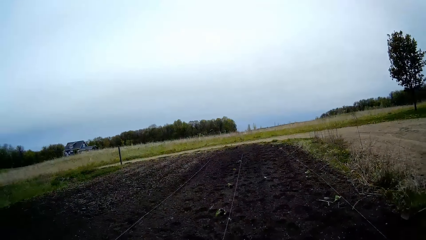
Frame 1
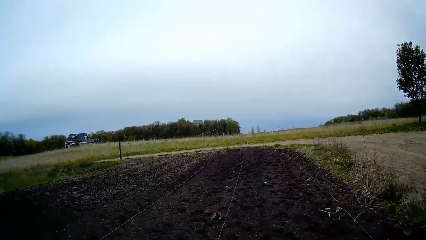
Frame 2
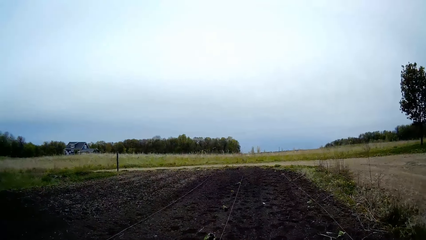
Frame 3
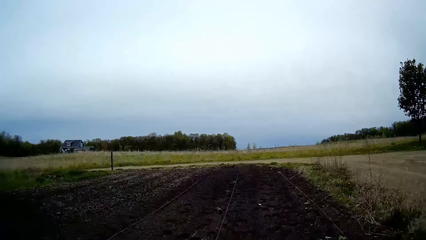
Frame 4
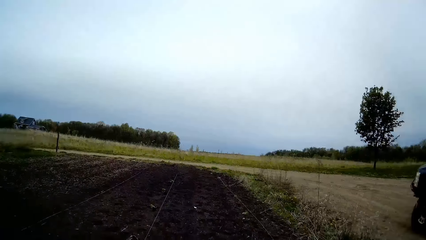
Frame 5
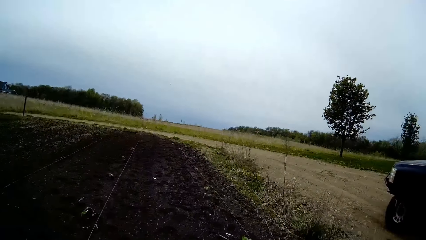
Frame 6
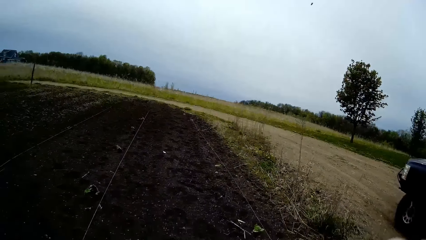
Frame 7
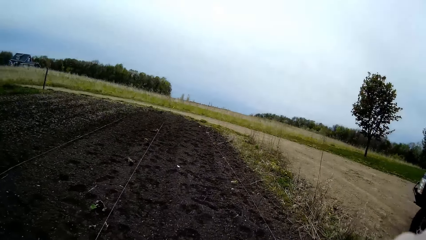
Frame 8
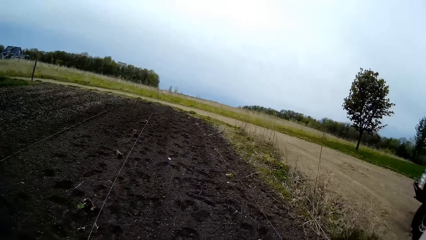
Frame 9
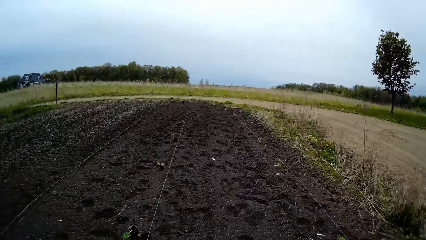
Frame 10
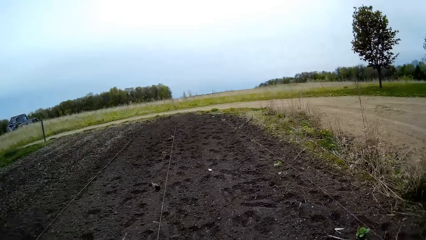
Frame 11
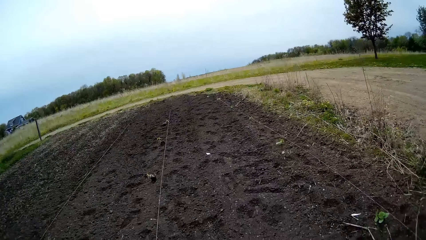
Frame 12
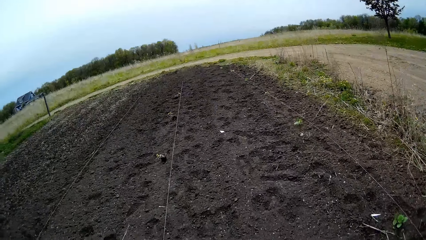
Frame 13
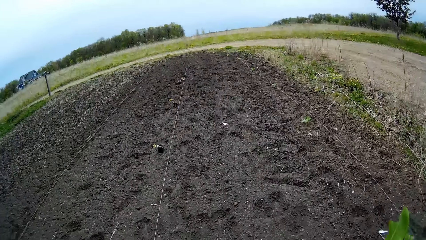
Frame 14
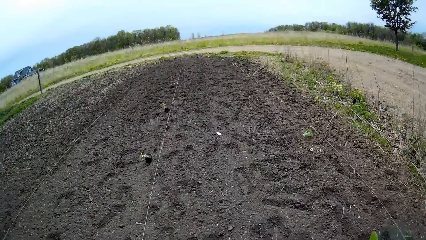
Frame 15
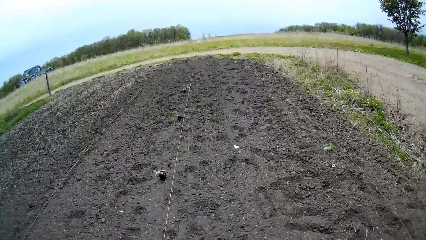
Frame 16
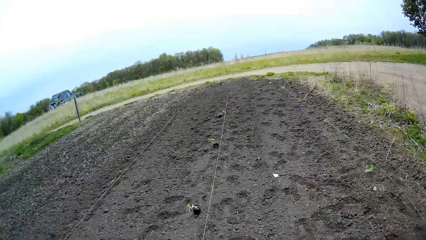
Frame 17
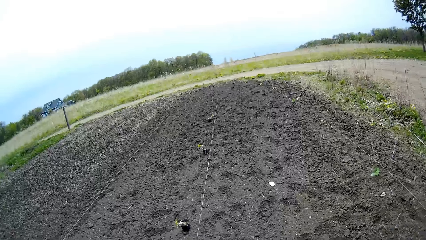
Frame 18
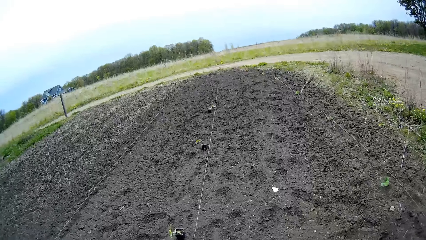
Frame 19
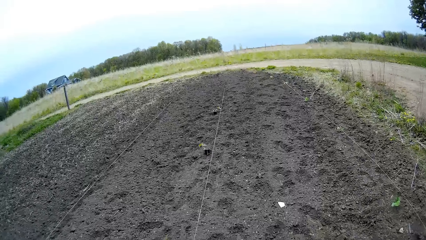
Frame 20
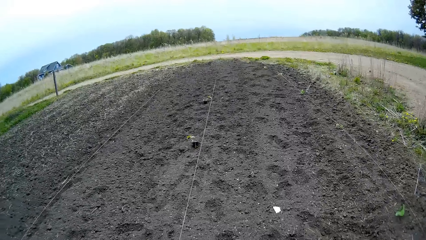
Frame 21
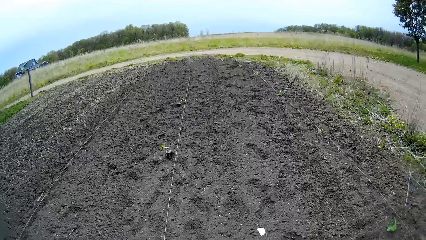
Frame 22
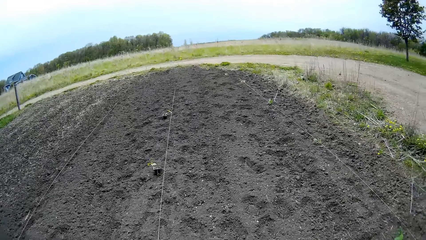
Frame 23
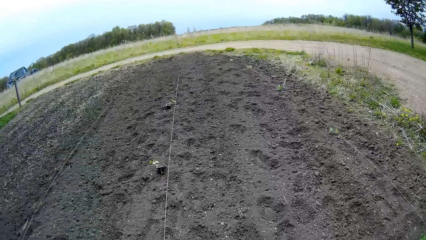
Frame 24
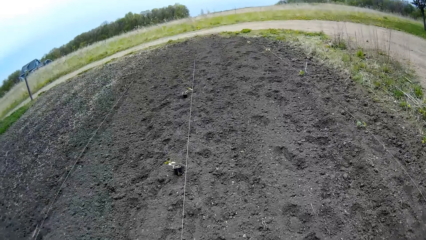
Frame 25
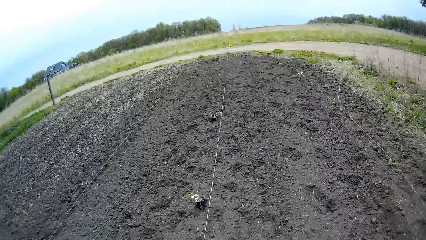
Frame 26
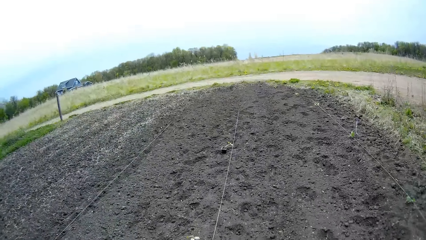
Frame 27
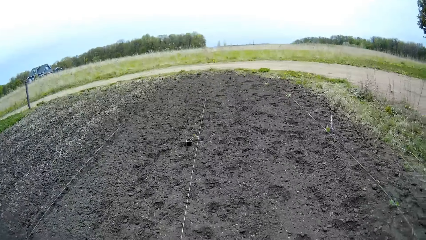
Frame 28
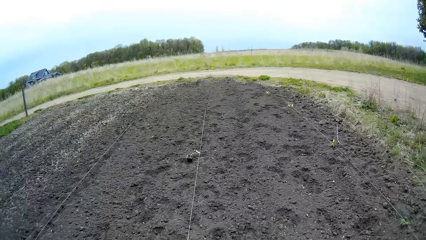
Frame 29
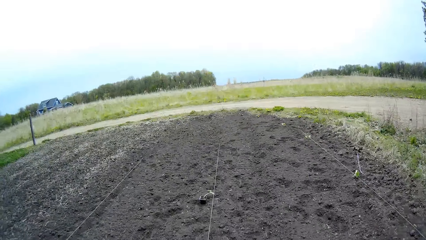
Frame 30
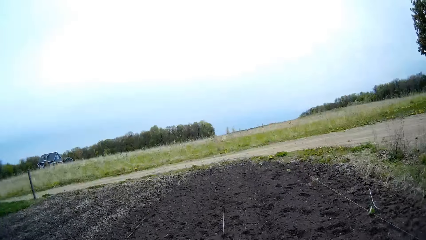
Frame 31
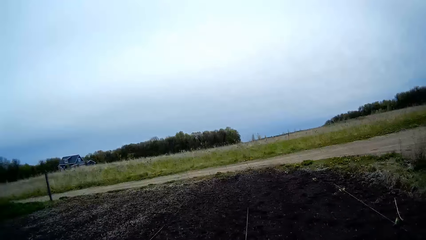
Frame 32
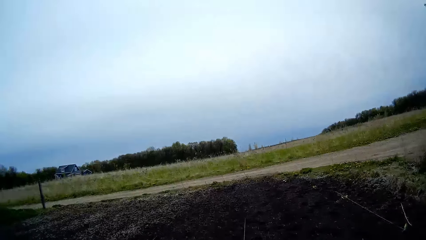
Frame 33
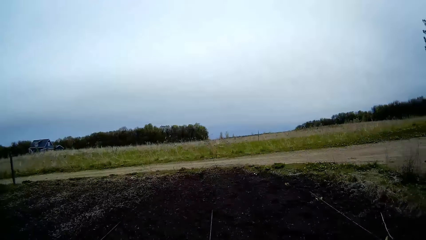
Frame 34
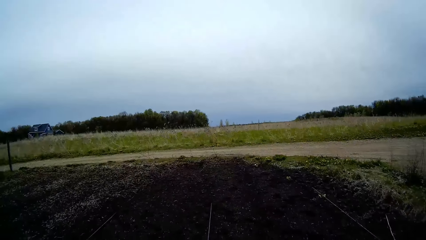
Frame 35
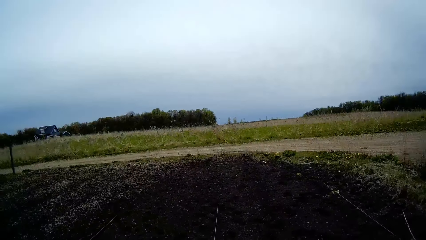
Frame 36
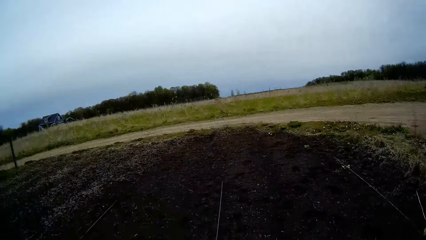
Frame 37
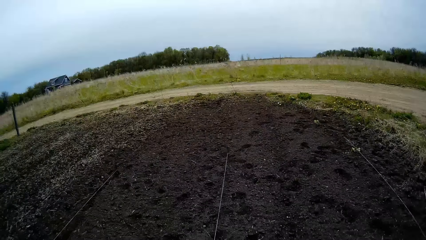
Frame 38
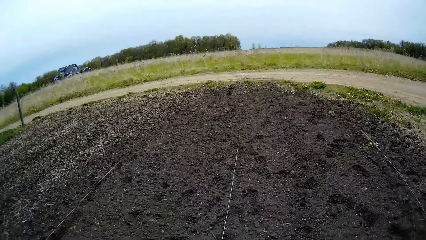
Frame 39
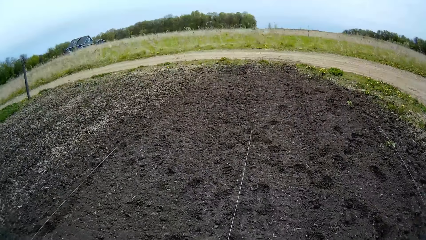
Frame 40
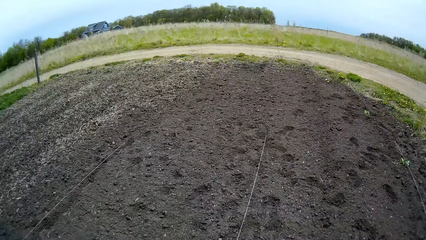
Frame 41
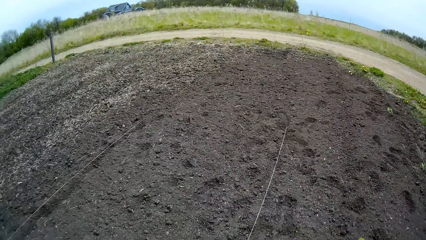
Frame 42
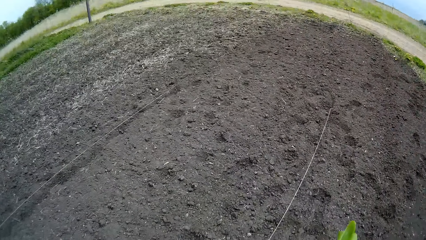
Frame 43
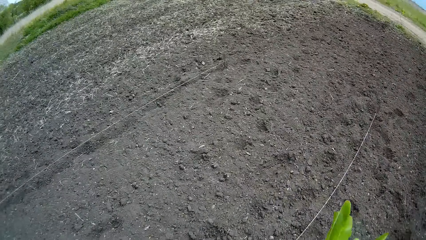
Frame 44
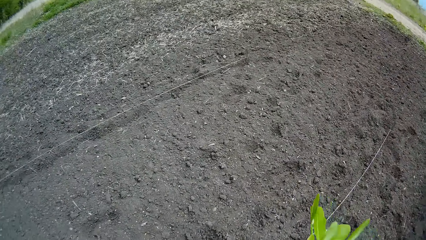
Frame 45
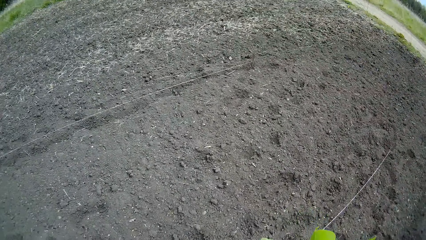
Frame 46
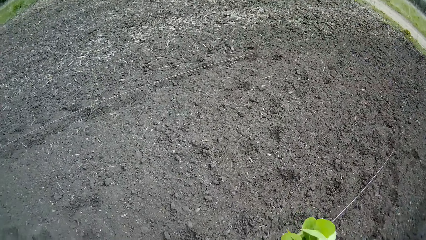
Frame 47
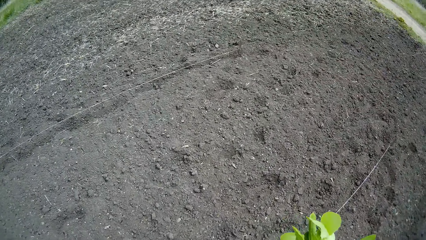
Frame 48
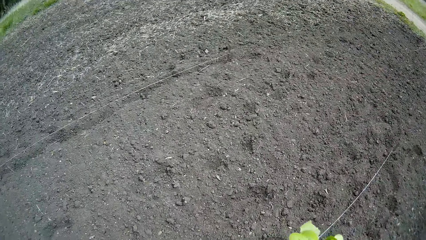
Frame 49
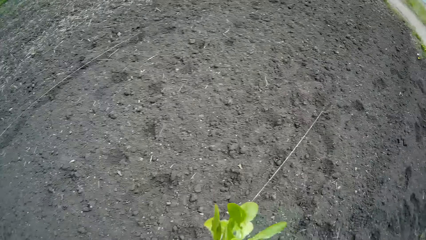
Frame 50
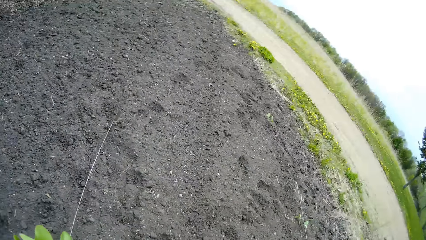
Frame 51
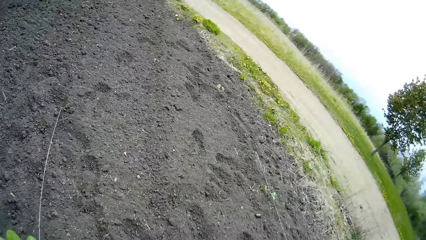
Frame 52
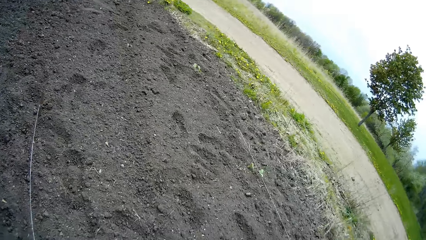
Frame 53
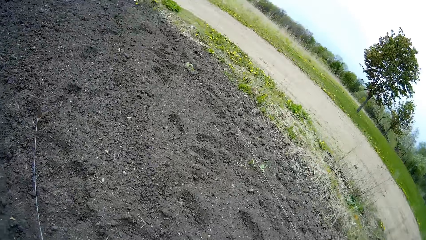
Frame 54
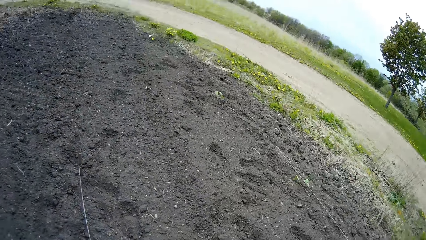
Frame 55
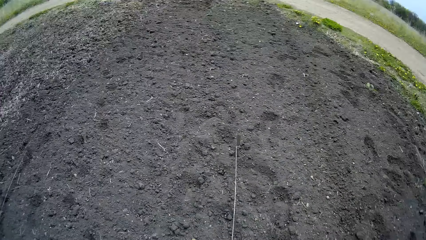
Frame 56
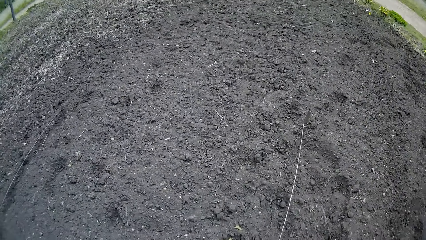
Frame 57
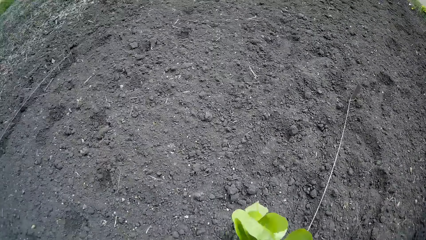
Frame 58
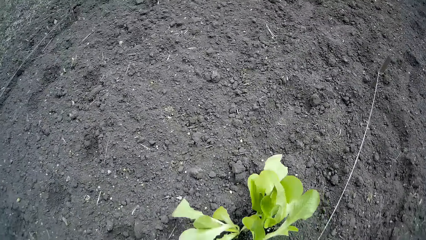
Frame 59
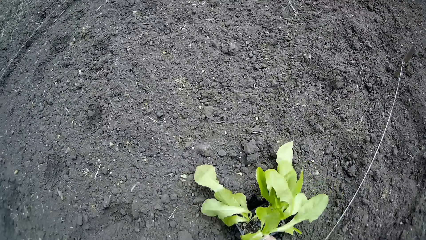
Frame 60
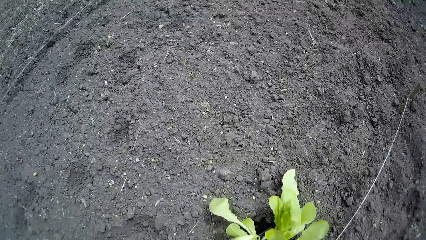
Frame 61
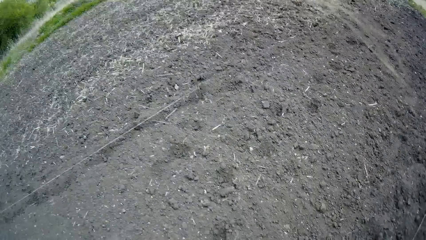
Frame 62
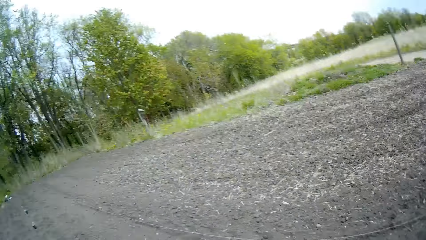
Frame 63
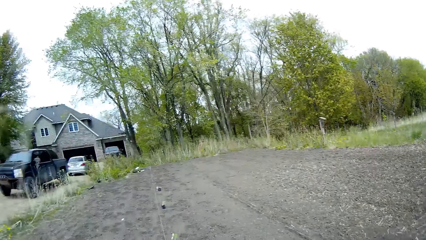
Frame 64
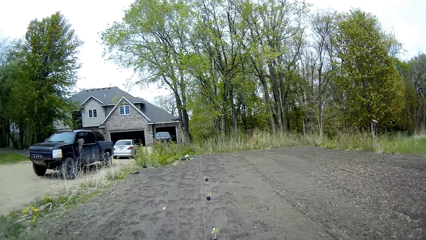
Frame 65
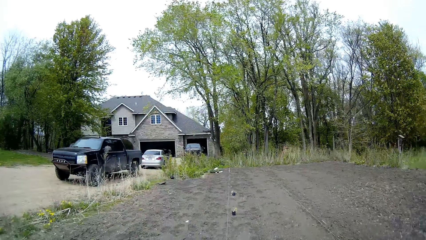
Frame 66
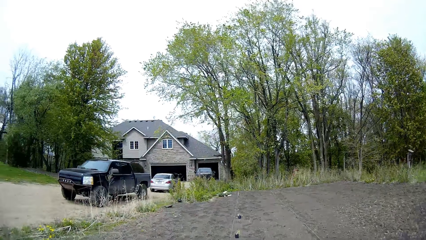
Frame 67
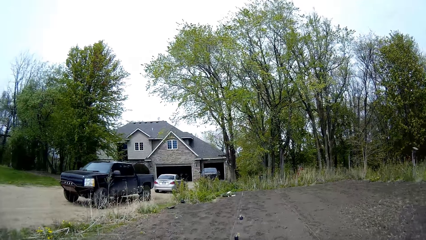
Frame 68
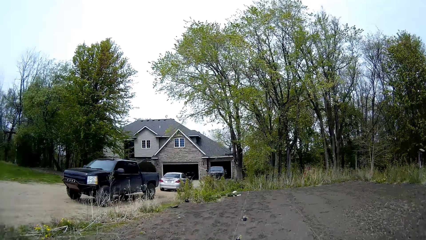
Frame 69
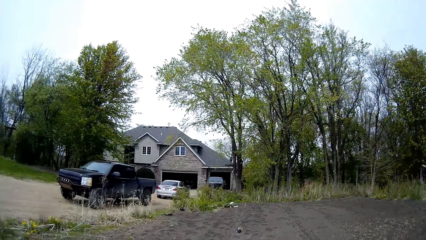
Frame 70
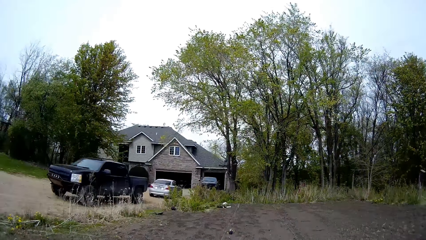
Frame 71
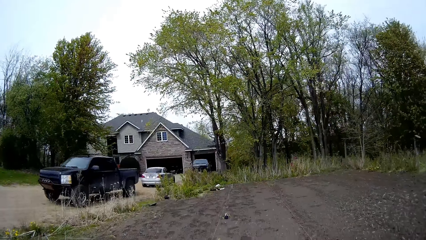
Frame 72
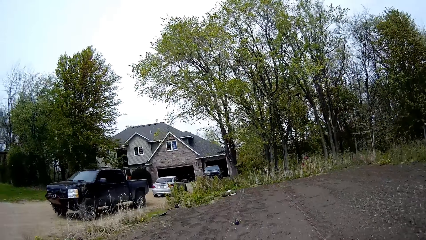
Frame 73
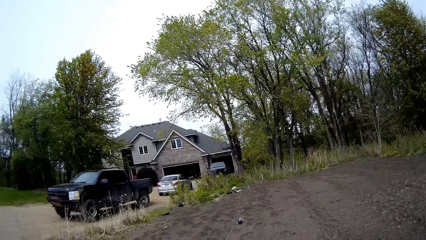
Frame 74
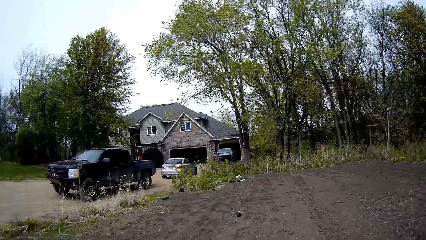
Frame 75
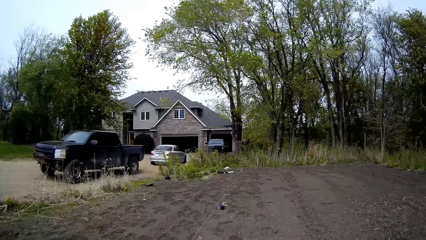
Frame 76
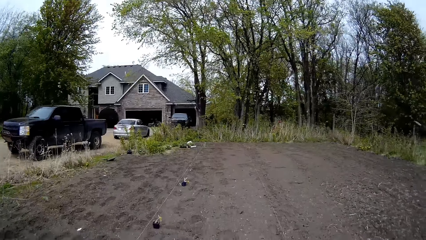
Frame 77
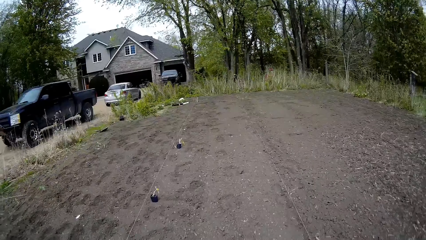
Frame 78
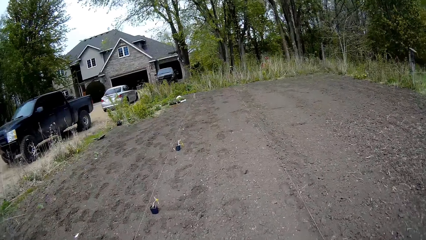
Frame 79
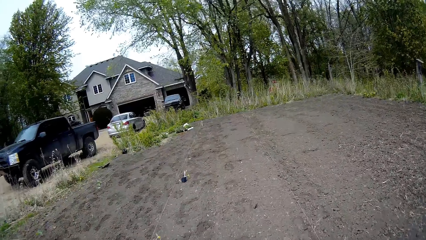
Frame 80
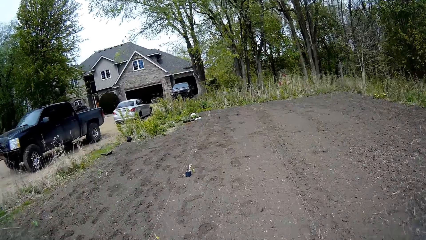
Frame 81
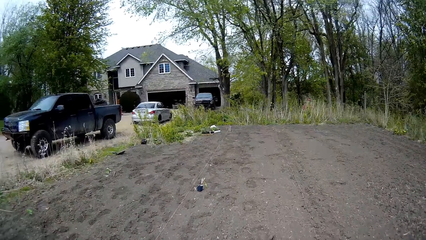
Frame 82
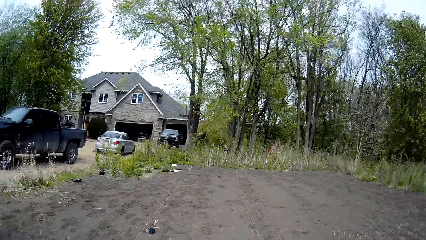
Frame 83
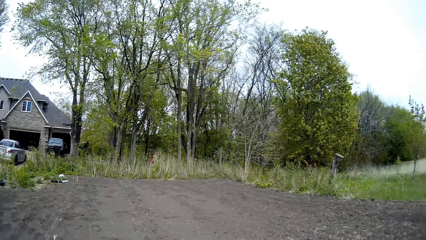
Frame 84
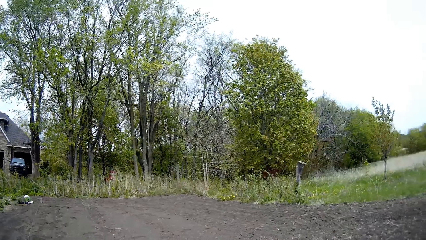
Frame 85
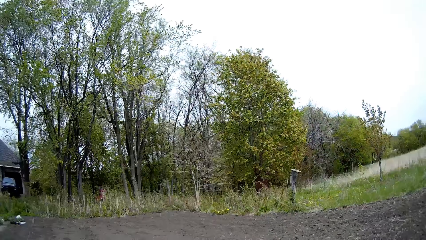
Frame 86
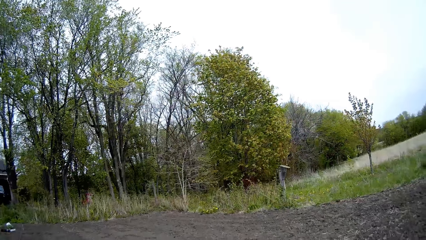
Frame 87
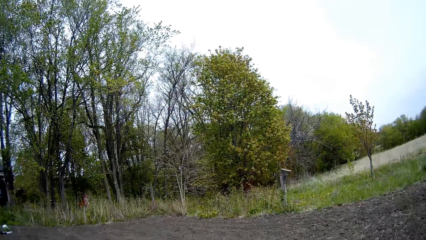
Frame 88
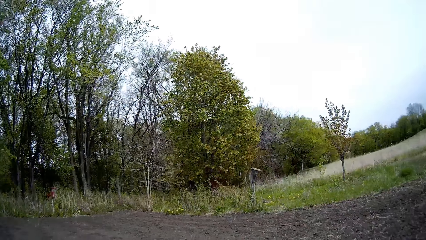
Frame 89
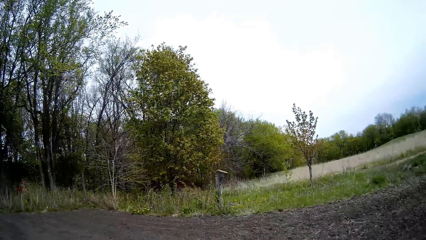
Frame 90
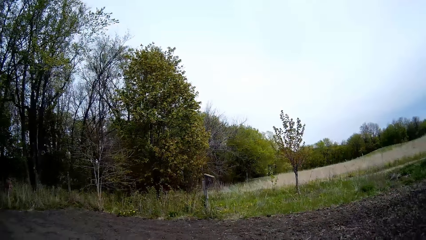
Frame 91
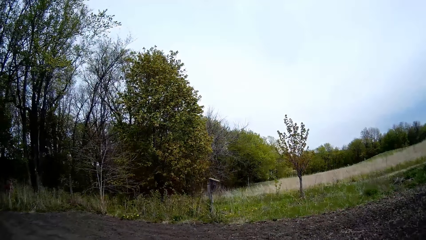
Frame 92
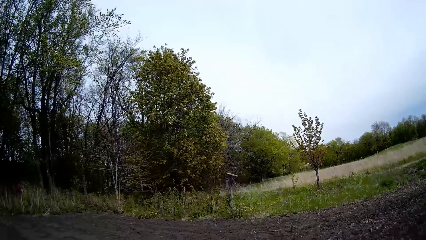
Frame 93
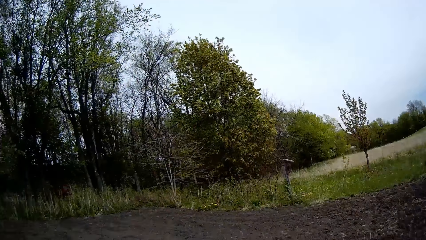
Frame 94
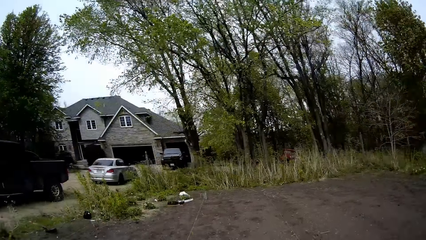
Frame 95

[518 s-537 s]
The camera wearer walks on the garden. She drops the container of seedlings in her left hand on the ground. She walks on the garden.
